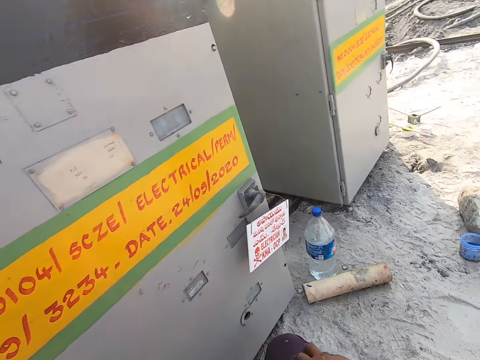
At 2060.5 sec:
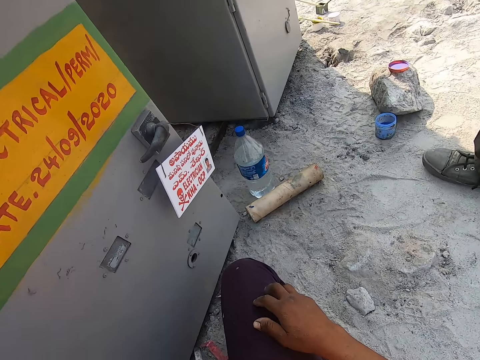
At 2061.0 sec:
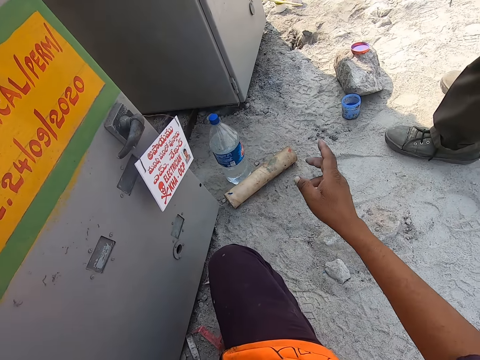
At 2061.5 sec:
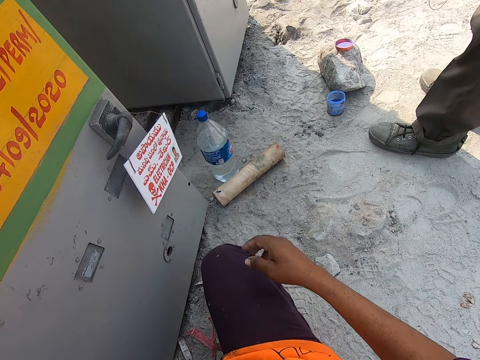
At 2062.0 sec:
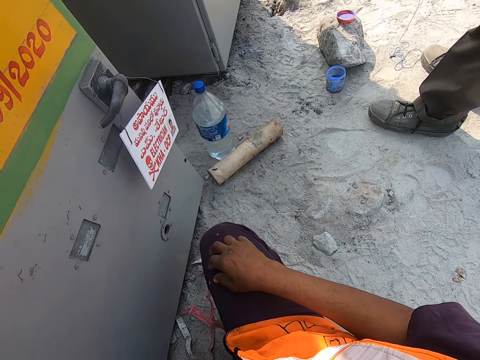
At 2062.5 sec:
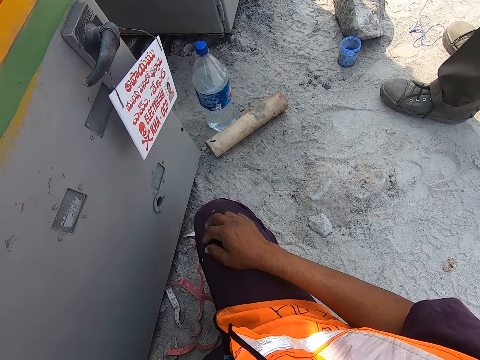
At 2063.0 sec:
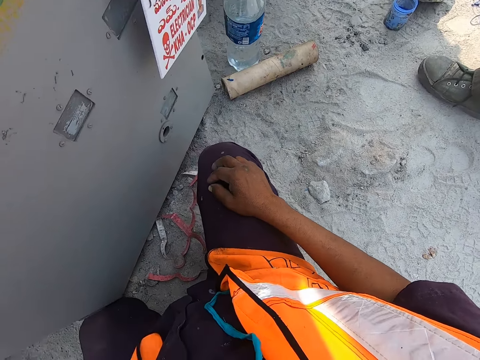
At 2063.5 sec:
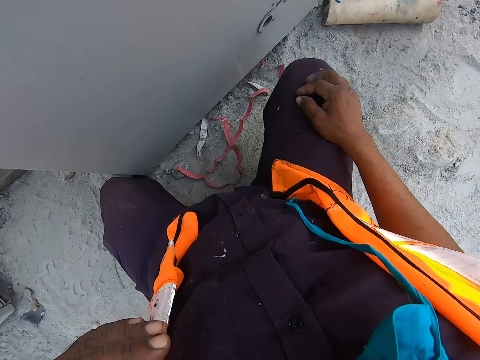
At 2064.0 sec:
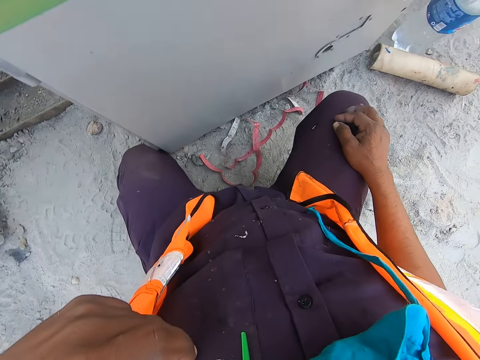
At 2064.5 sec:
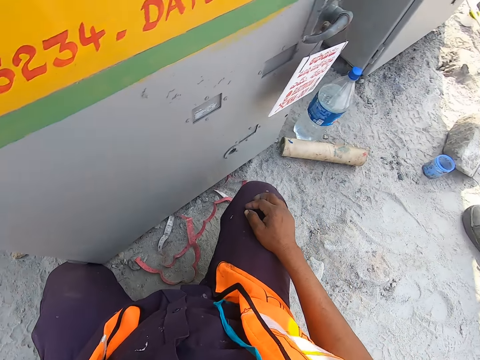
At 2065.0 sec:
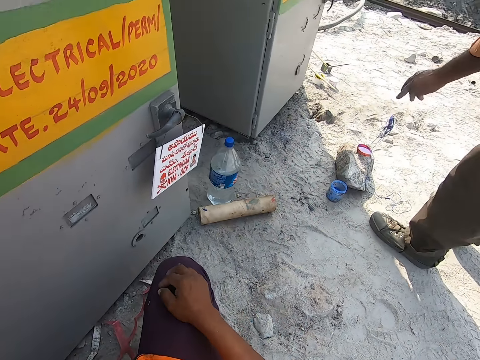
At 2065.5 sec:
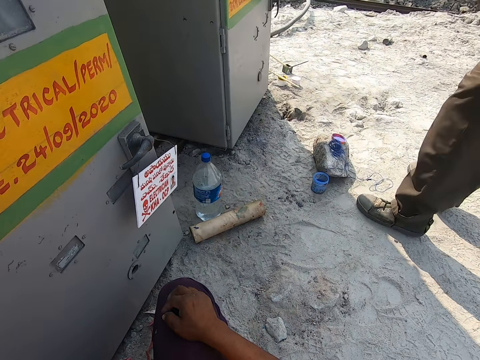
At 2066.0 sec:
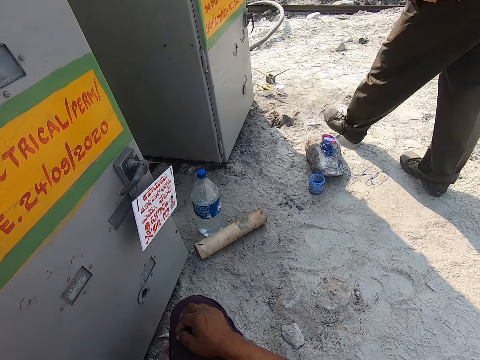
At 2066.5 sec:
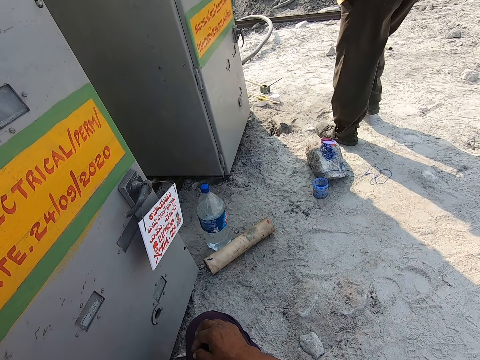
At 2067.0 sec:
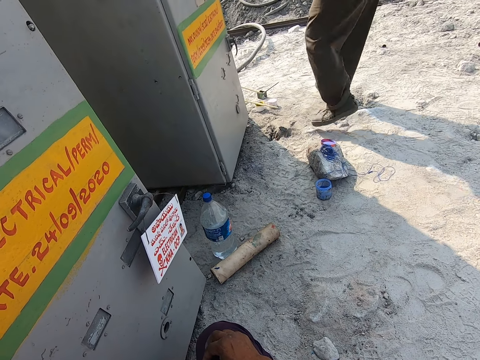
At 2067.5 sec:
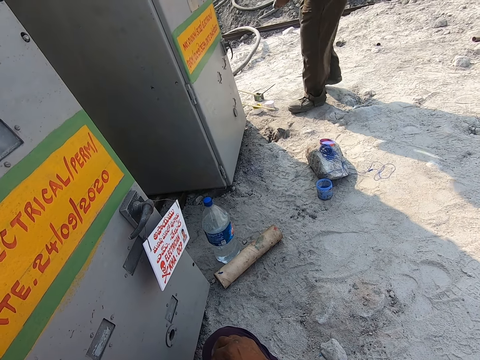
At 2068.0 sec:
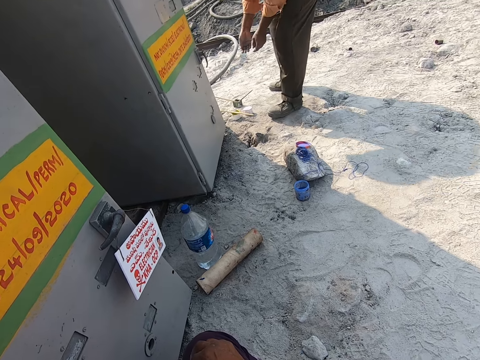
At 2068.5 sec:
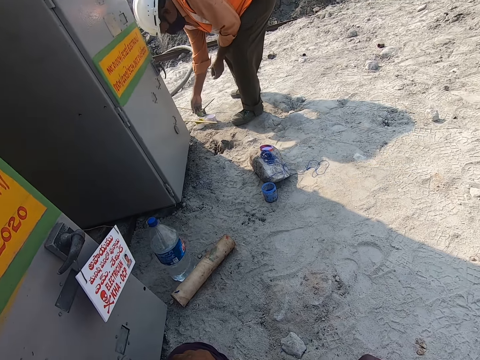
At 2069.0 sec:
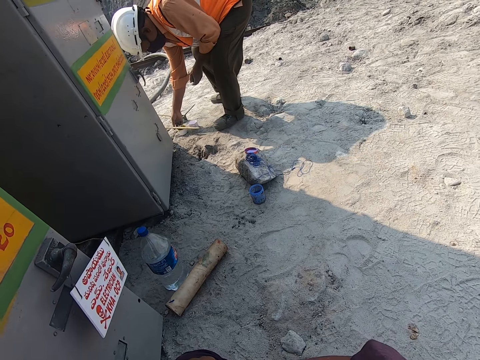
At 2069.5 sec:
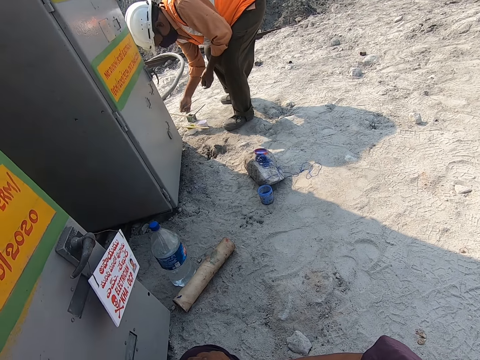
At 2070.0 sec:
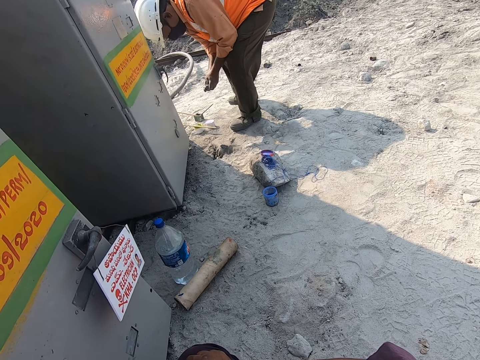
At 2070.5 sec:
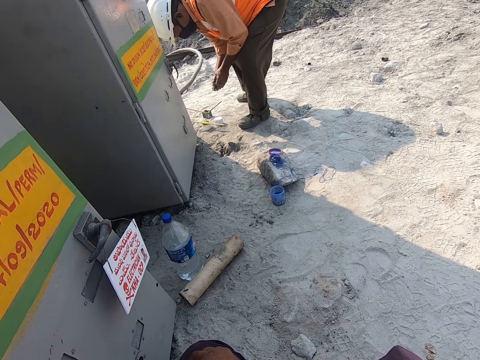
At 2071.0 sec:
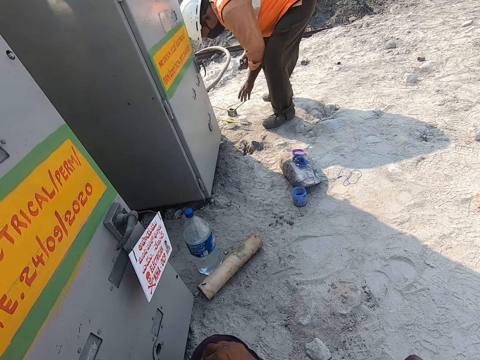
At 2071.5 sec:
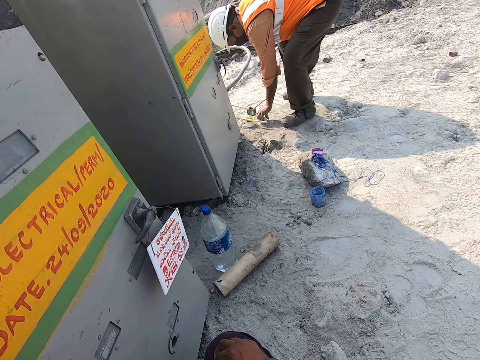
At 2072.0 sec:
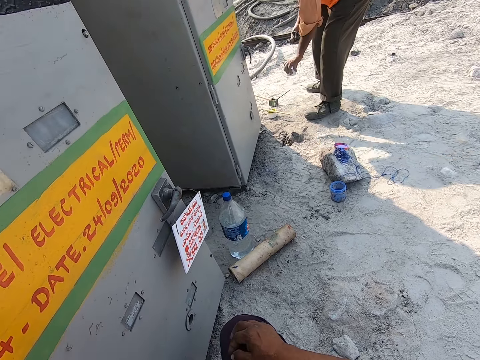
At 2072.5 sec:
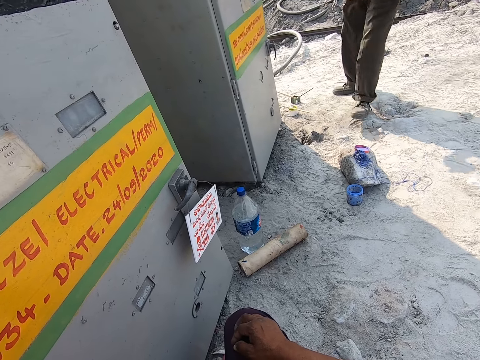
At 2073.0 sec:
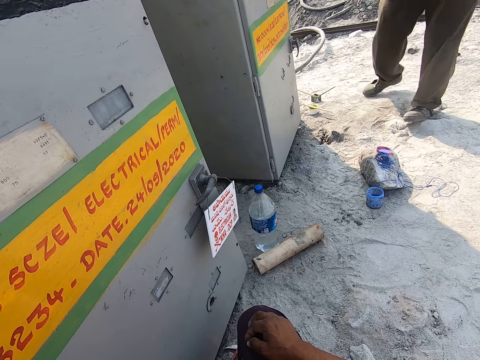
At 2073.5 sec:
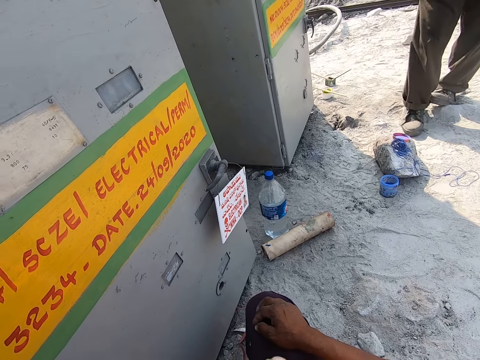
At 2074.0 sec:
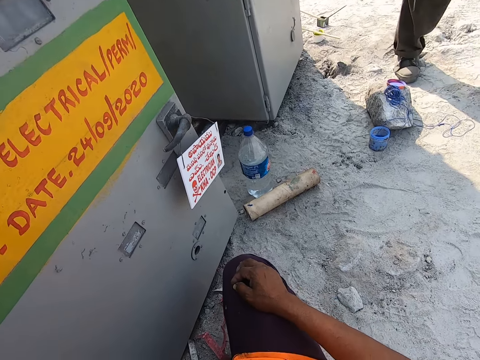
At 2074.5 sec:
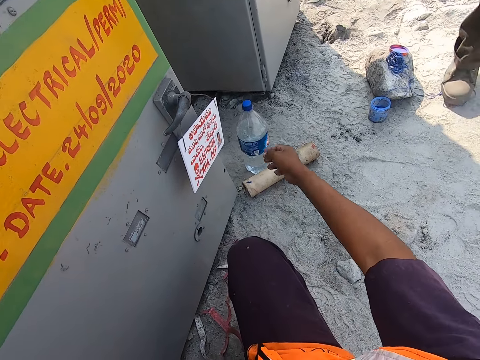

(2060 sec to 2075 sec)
The camera wearer points around. They instruct a person. The person takes a brush and paint, or container, from the ground.

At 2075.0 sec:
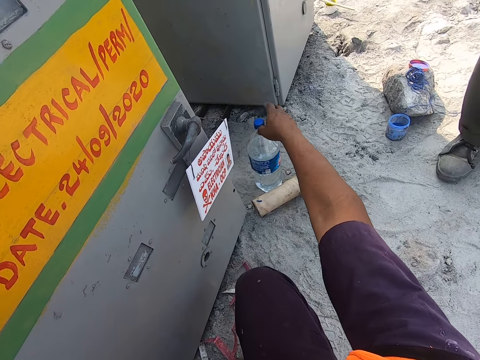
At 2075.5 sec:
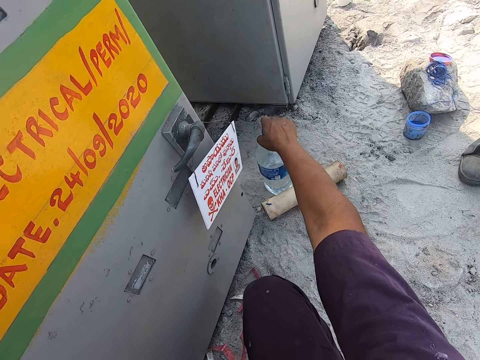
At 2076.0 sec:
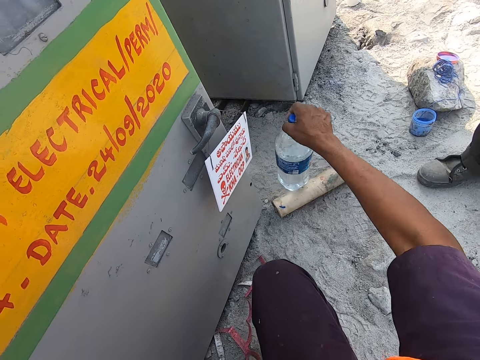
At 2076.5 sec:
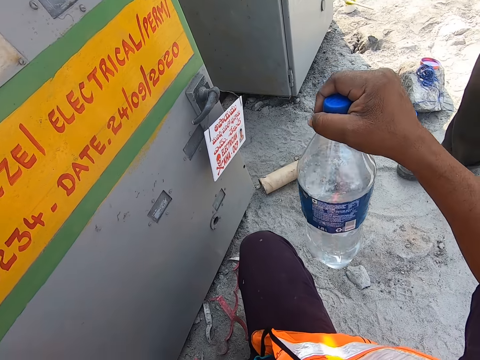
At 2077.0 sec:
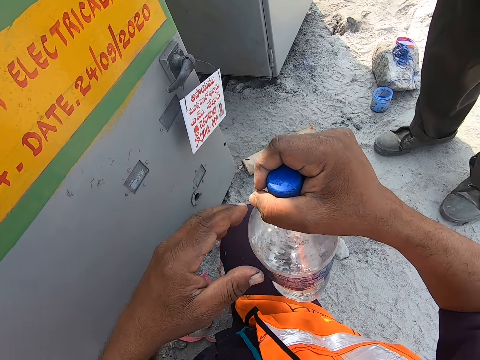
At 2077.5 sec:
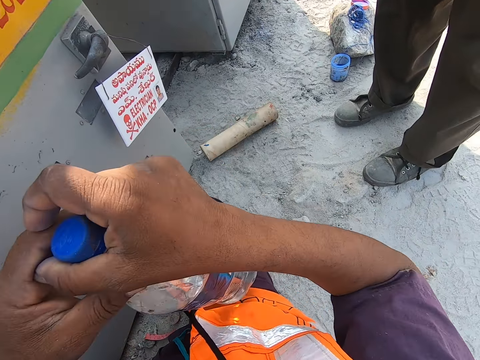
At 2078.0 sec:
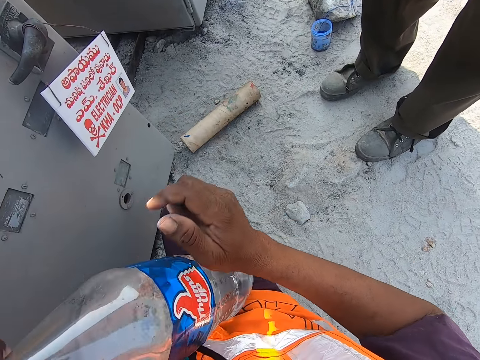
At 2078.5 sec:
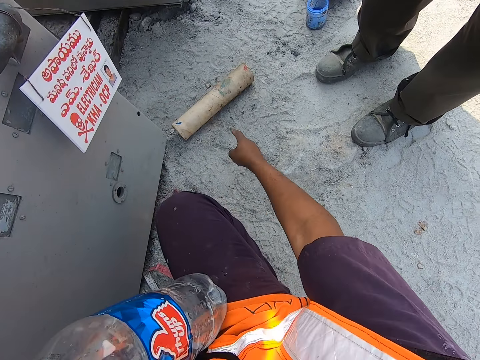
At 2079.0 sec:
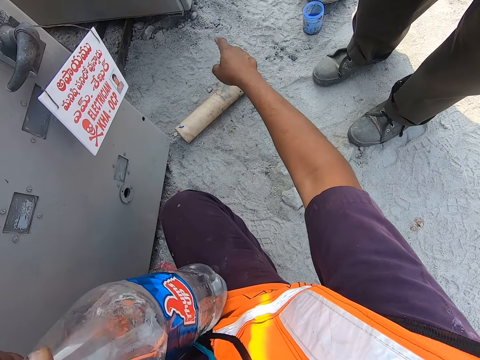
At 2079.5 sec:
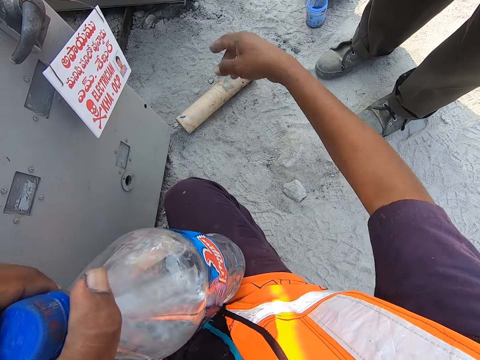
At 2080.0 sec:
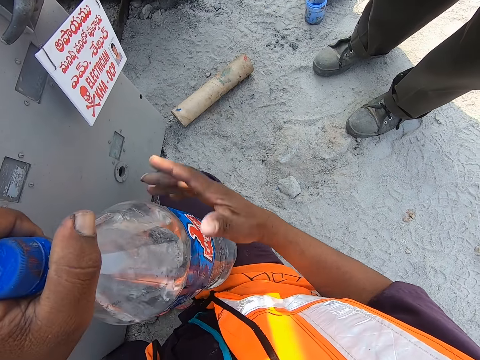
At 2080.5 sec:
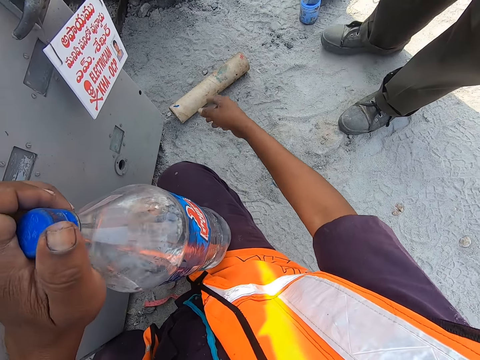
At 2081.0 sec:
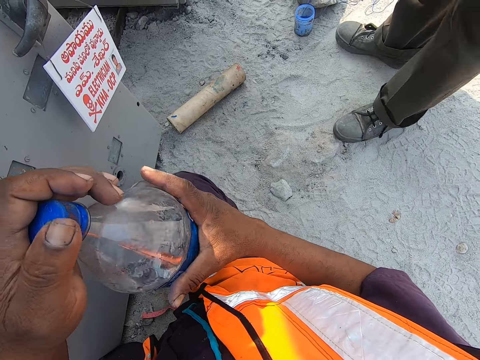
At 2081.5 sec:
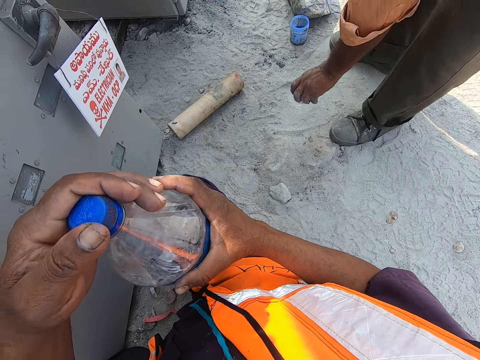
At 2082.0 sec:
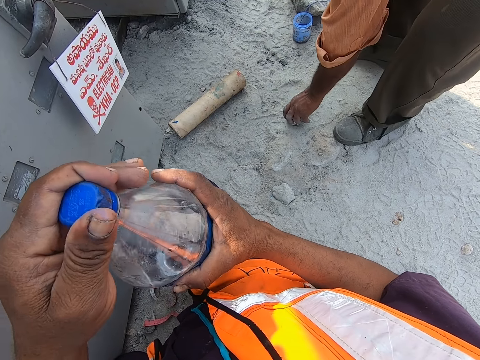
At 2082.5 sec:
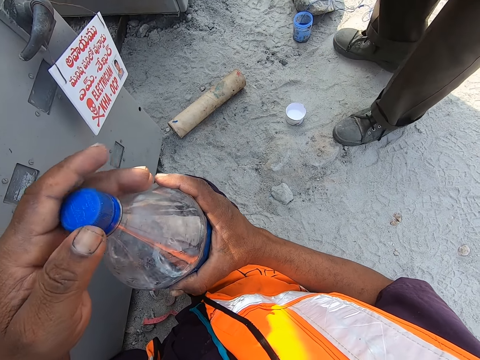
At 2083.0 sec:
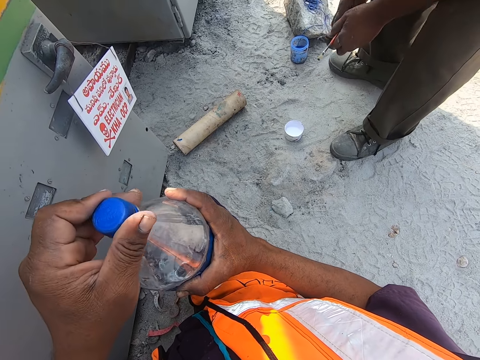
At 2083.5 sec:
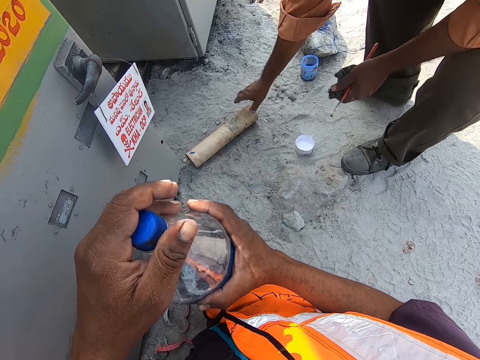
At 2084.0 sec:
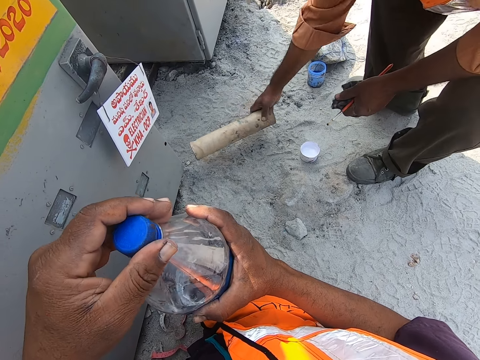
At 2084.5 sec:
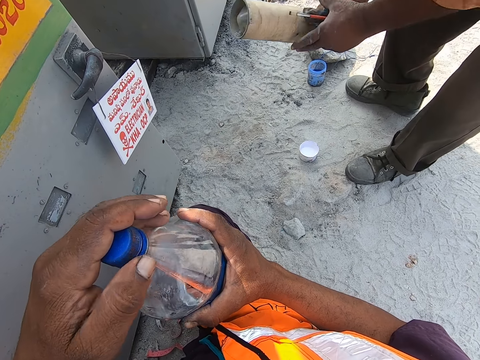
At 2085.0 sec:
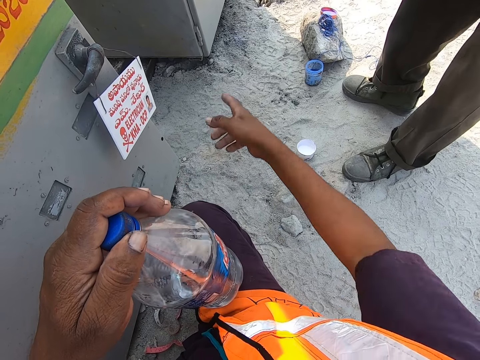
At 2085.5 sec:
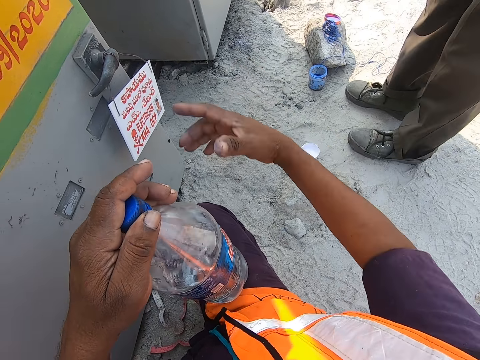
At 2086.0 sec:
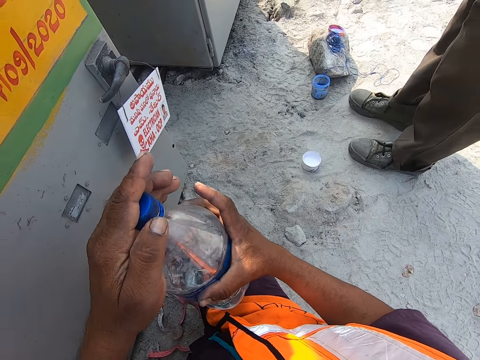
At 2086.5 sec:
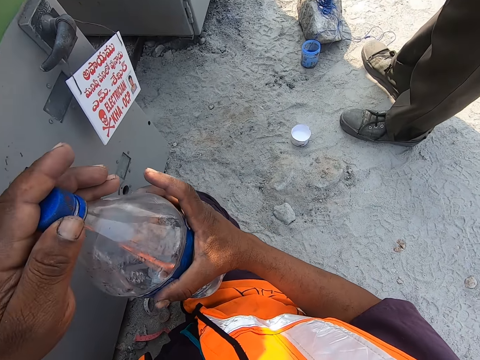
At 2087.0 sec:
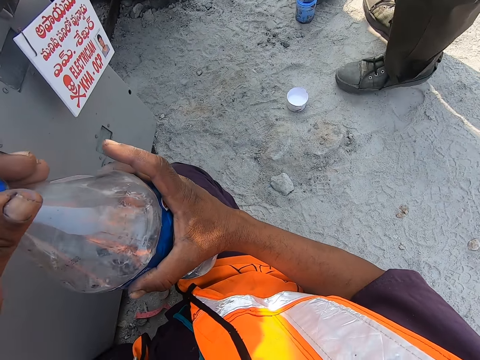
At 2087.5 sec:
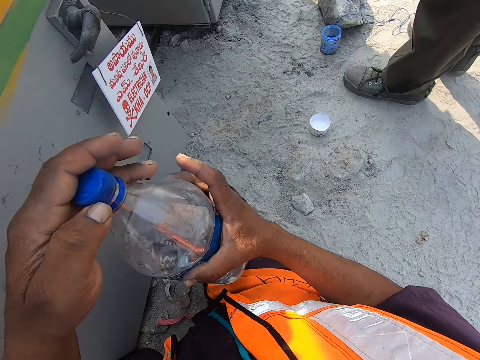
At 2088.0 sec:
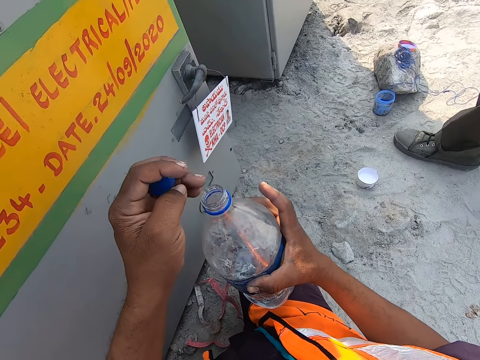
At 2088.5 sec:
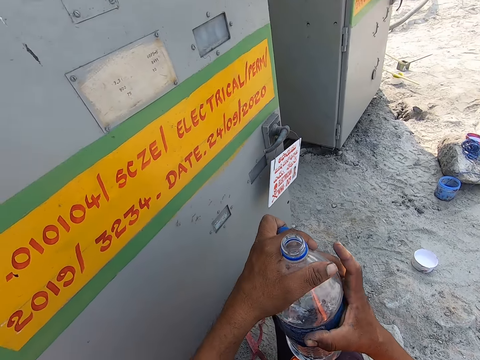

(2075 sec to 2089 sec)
The camera wearer picks up a water bottle from the ground. They instruct the person. The person places the container on the ground. The camera wearer opens the water bottle. They pick up a paper tube from the ground. The person takes the paper roll. The camera wearer instructs the person.
